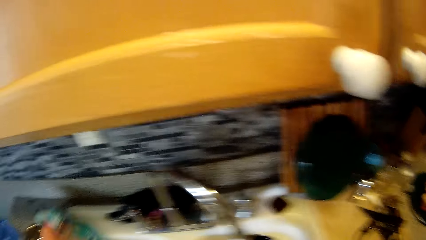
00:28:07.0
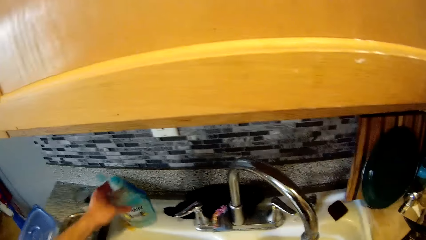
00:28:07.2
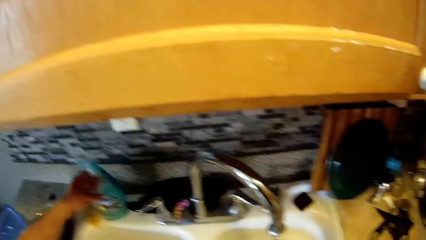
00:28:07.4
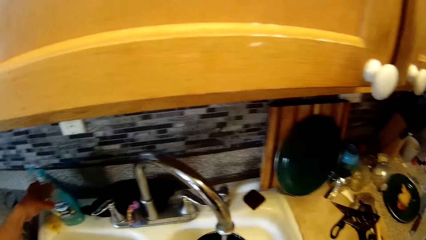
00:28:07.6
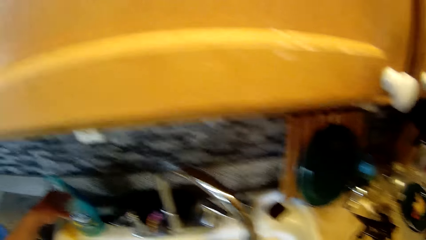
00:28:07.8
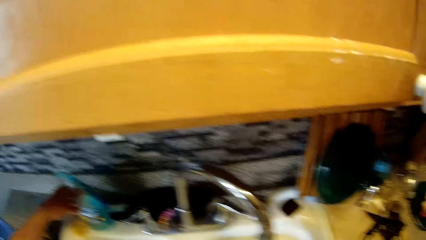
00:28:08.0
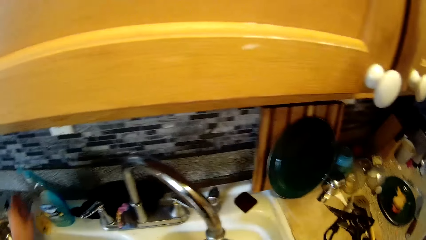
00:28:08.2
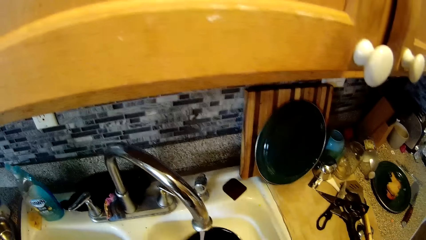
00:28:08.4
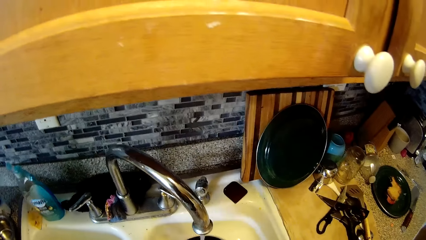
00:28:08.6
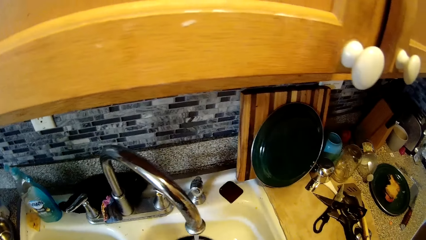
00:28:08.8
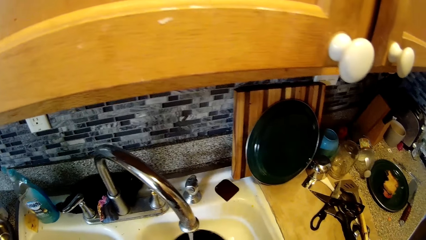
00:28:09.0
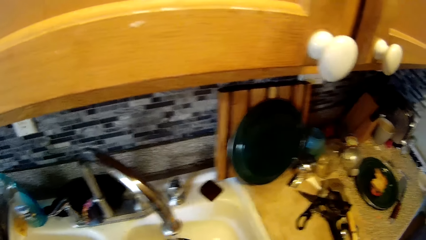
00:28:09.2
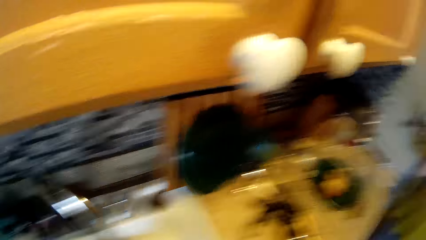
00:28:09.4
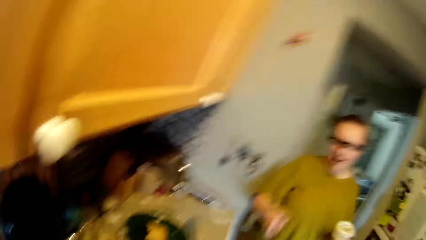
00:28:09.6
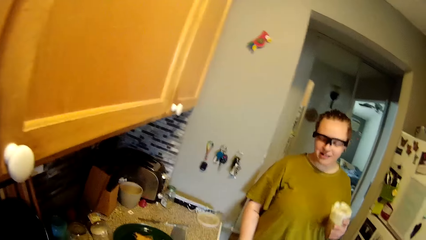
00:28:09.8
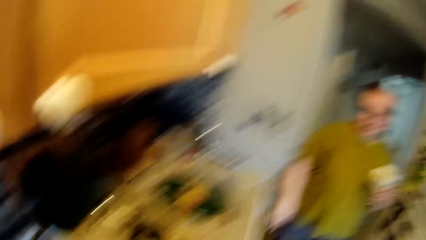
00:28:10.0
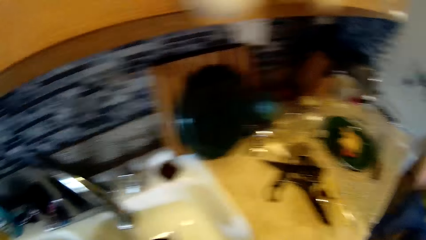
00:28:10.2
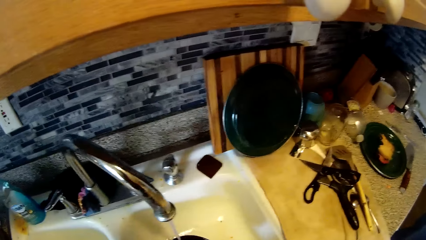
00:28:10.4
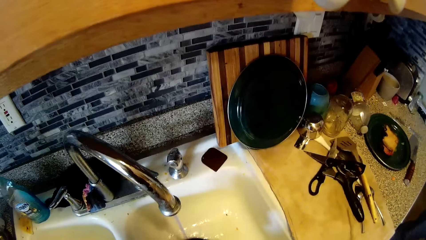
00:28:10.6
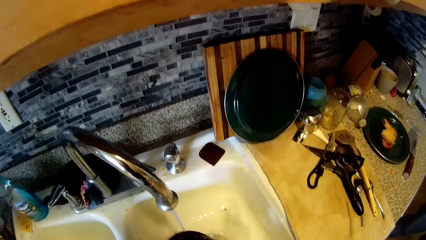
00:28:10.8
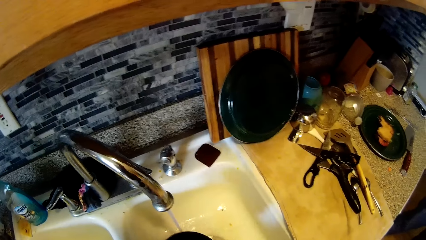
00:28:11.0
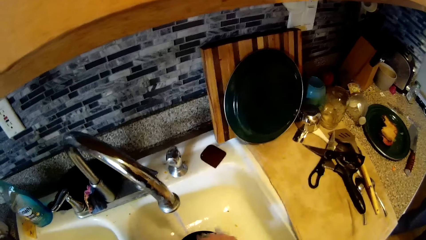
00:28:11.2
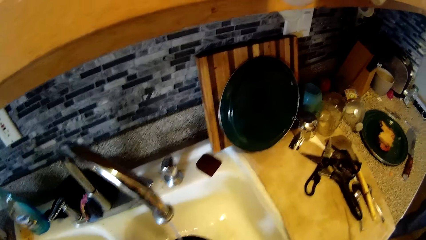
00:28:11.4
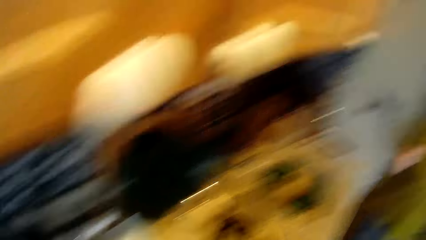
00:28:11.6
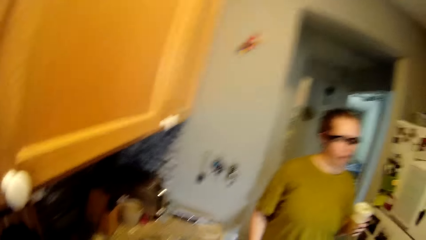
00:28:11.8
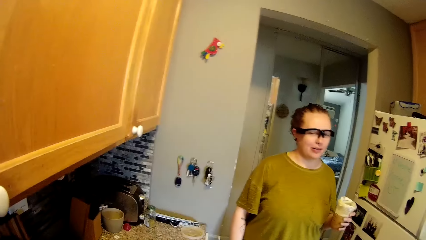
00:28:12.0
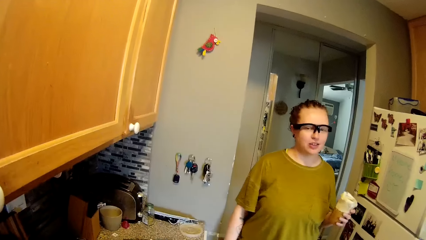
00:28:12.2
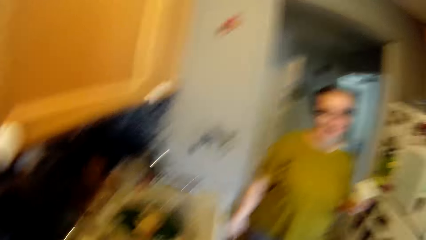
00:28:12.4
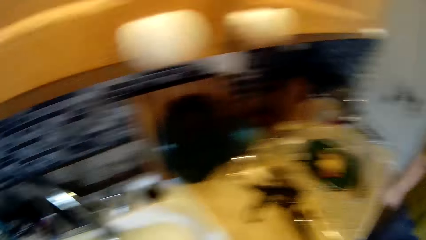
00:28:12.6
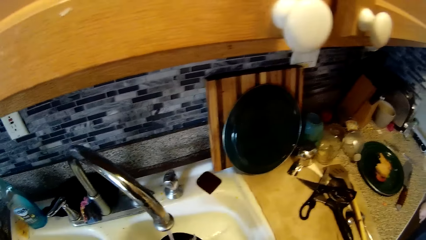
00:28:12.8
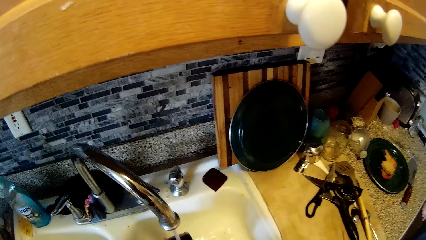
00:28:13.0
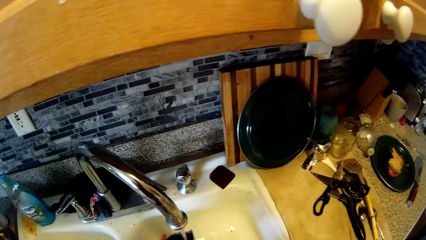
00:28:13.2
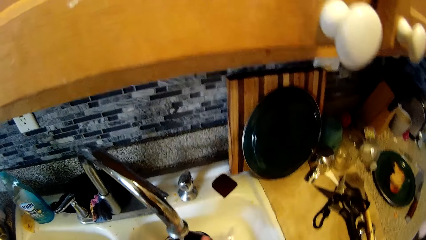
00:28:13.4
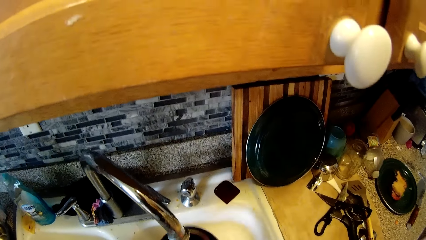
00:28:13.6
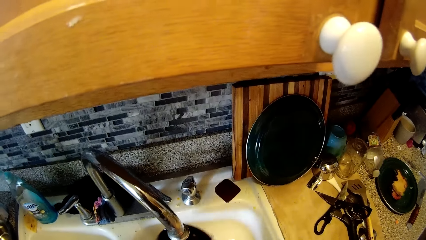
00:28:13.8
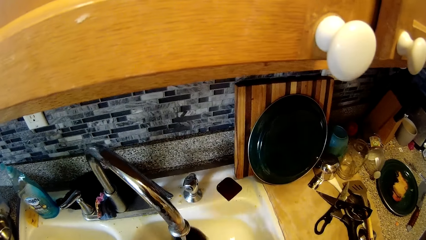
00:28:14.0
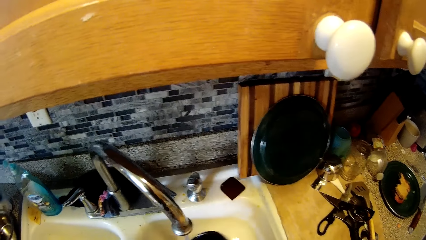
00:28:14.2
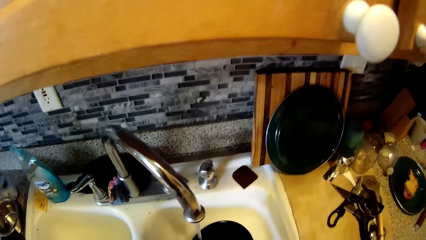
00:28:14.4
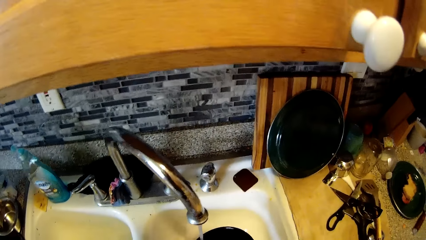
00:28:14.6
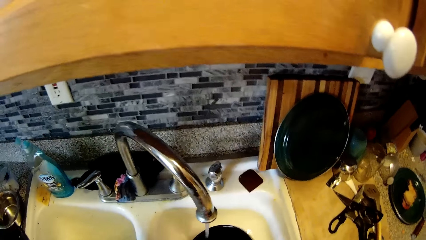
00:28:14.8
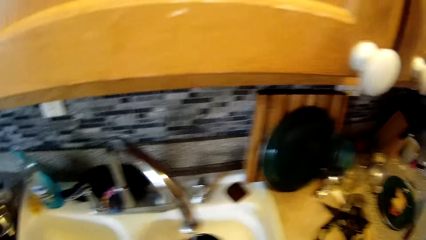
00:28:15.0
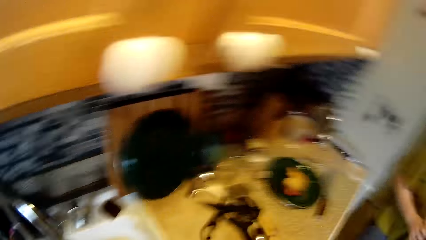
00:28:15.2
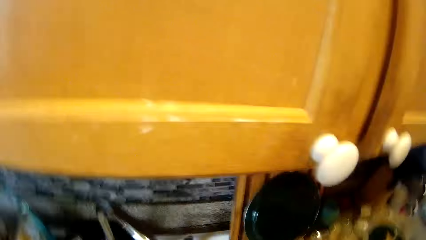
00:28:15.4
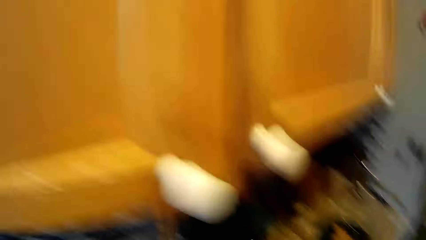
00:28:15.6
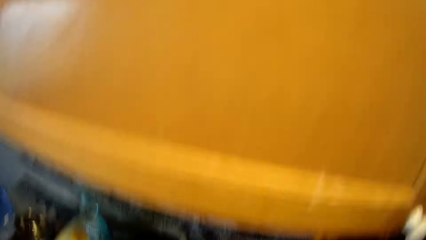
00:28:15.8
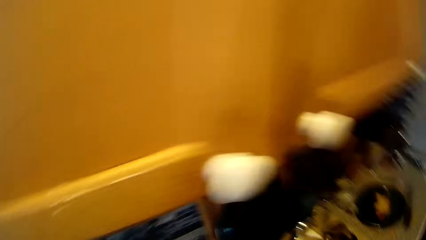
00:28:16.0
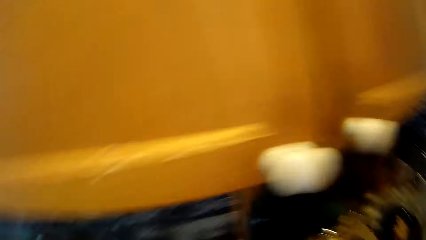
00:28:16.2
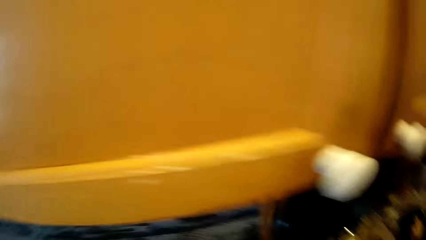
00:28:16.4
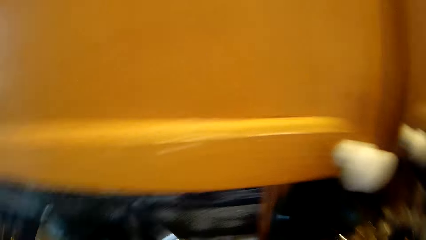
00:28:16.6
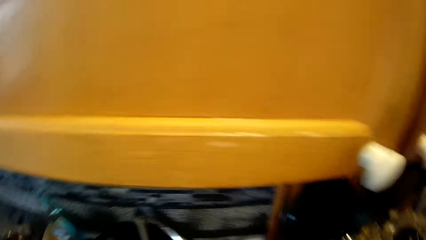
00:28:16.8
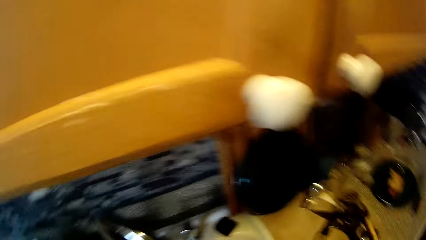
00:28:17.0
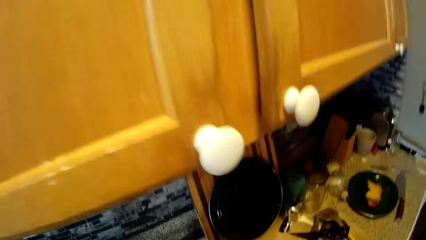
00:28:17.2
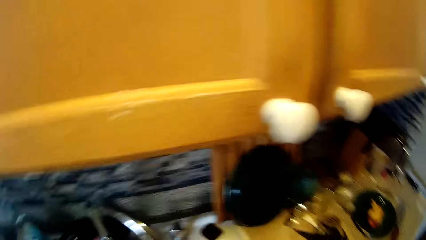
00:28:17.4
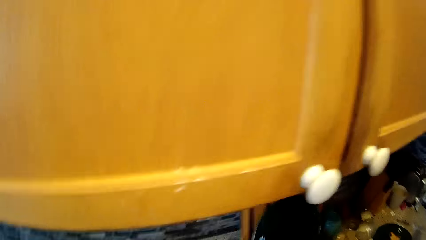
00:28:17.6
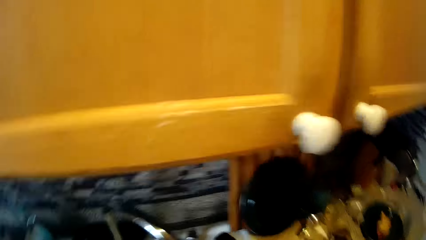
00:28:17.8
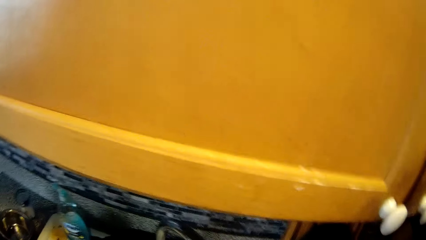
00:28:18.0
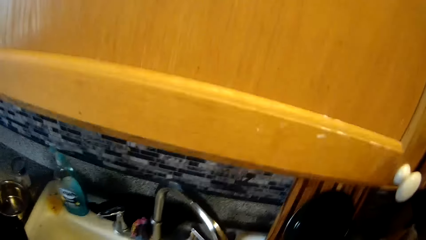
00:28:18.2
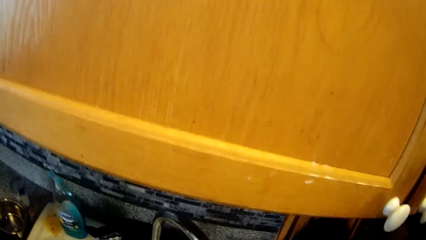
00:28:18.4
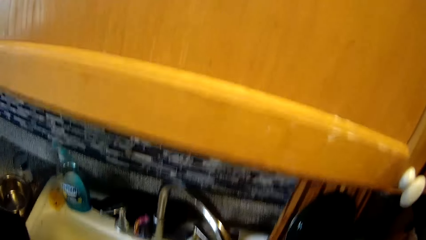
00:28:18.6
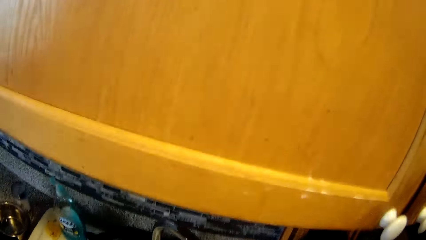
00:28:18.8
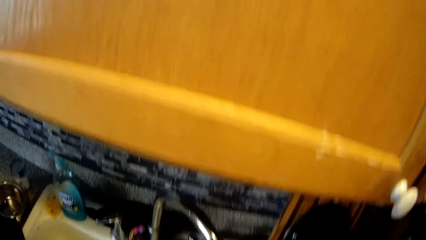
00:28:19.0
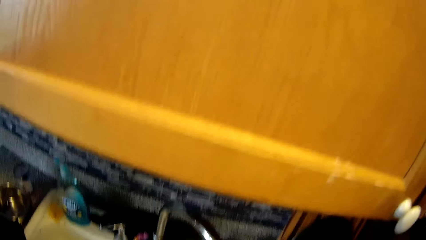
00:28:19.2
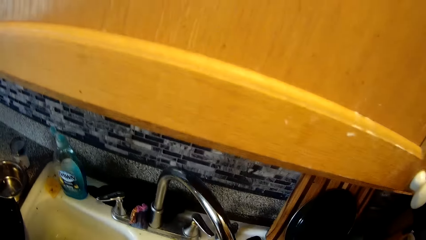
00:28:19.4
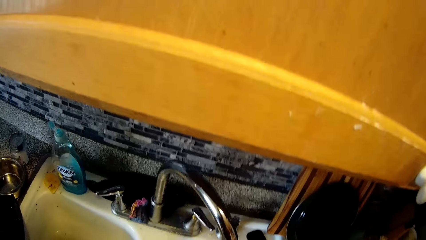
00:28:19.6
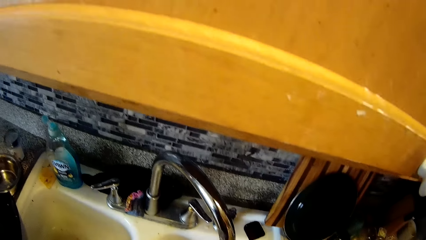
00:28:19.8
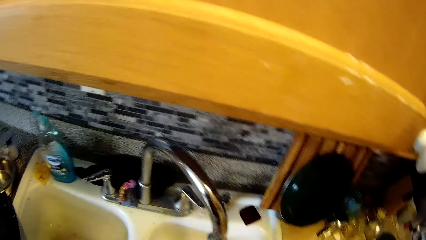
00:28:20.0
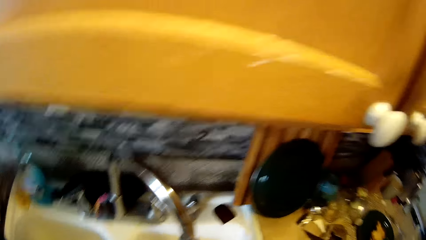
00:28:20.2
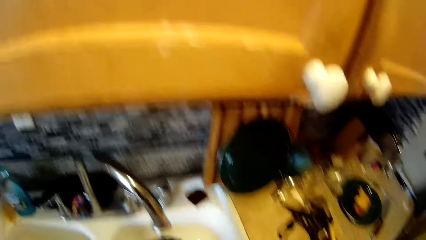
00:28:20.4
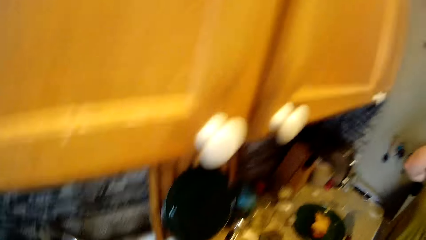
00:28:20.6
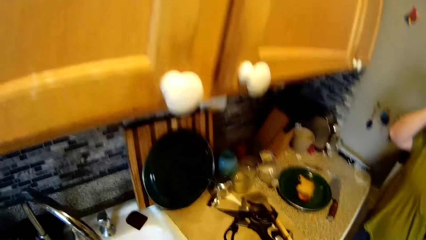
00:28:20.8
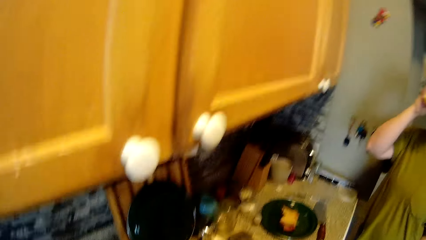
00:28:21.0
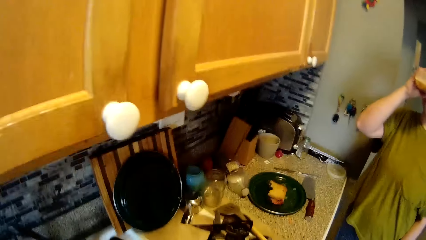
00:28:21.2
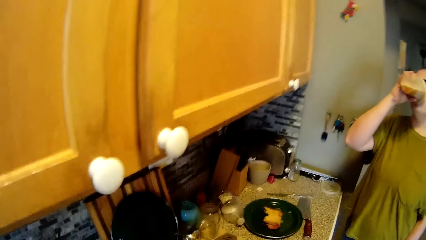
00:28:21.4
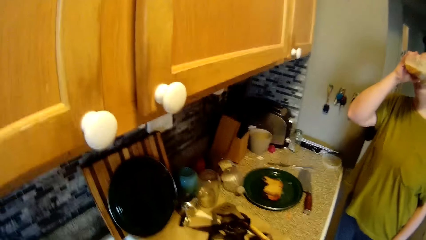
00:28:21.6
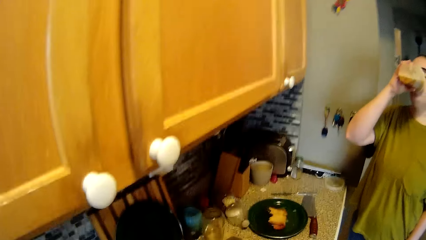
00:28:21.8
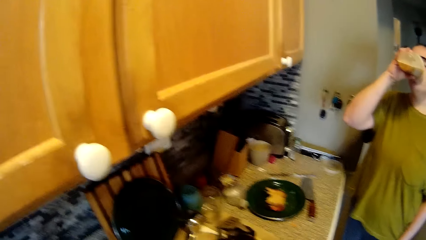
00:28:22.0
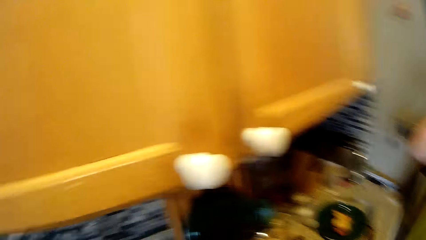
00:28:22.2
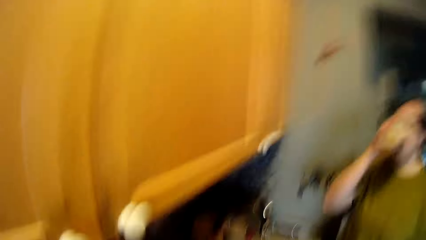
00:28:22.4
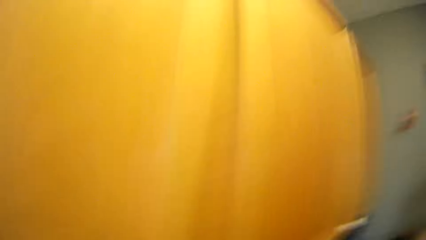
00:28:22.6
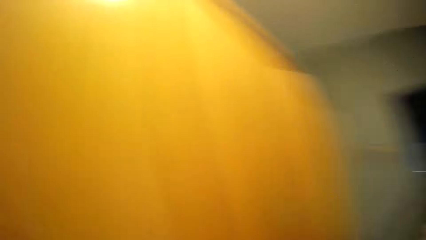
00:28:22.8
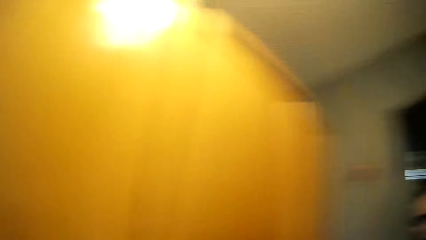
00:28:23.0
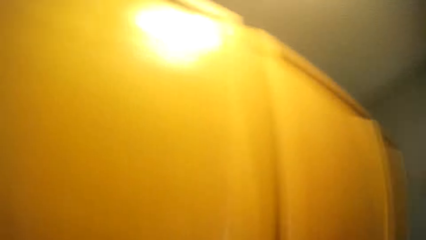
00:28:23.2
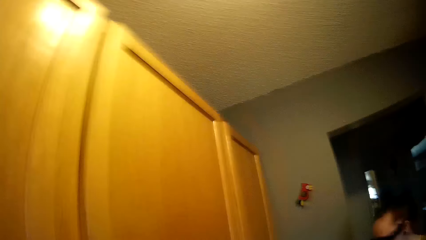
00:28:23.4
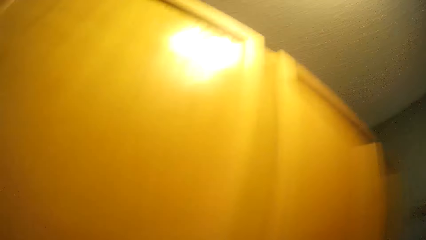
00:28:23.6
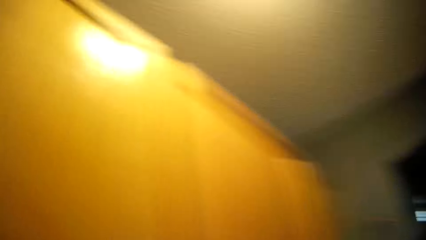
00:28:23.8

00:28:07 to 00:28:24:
The camera wearer pours soap on the washing sponge. He drops the soap bottle on the countertop with his left hand. The woman converses with the camera wearer. The camera wearer rinses a pan in his left hand with water from the tap. The woman converses with the camera wearer. The woman holds a cup with her left hand and drinks juice from the cup.
